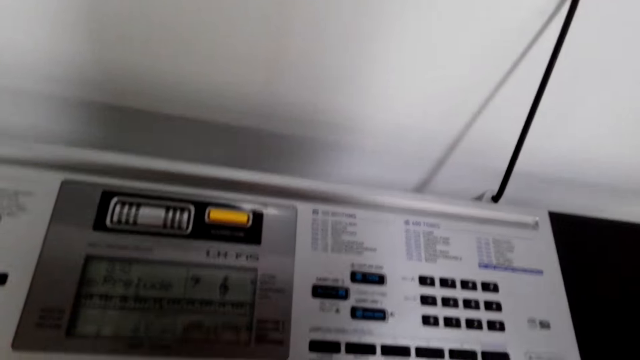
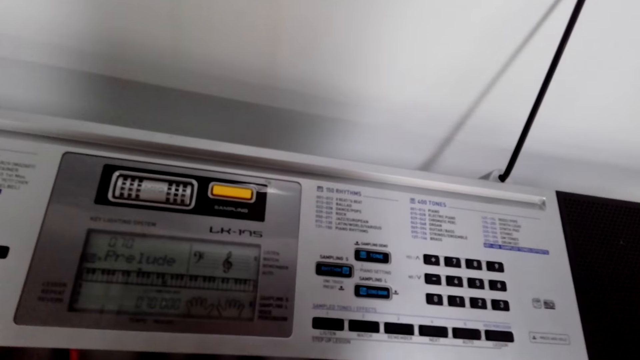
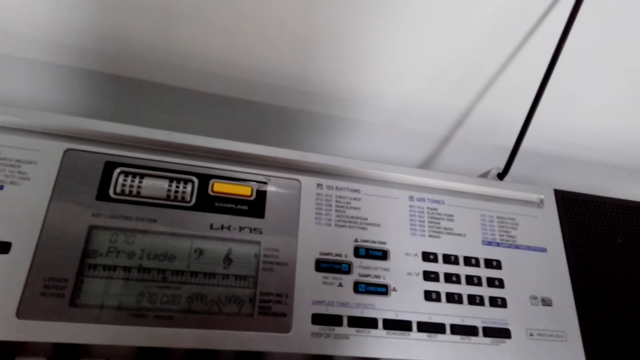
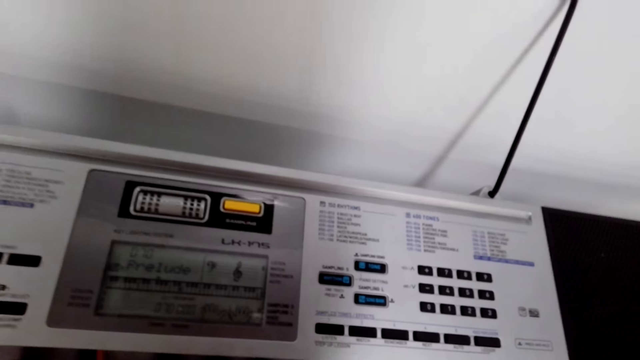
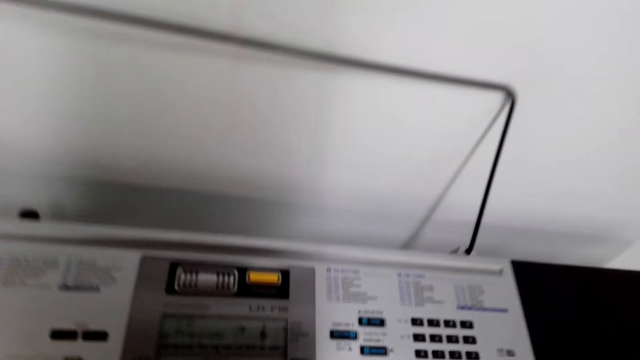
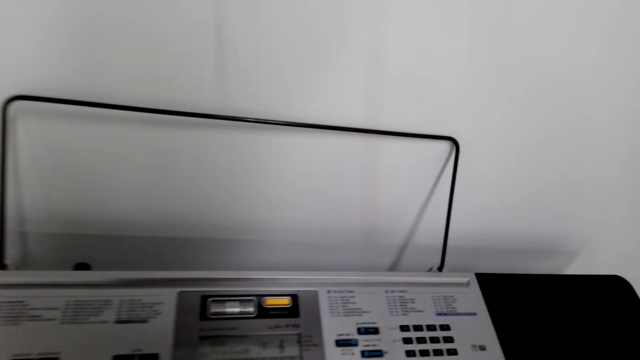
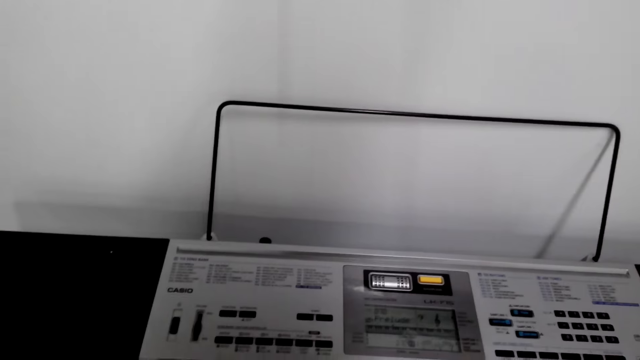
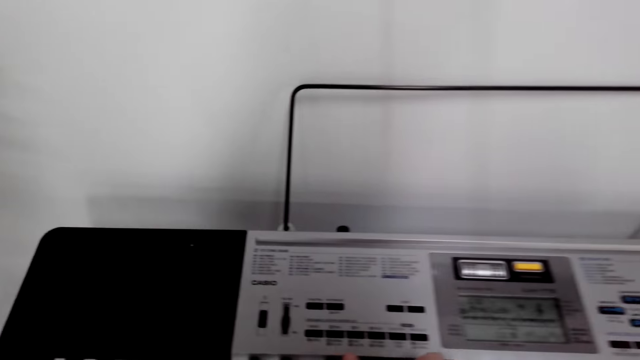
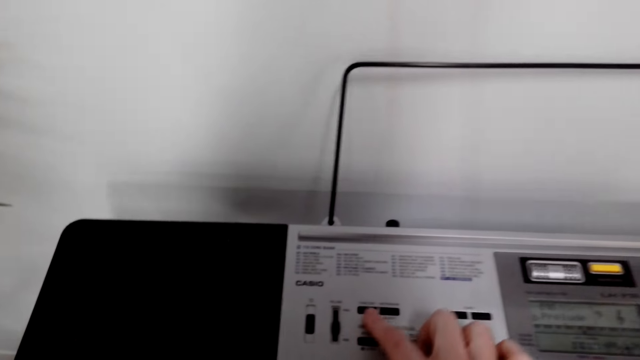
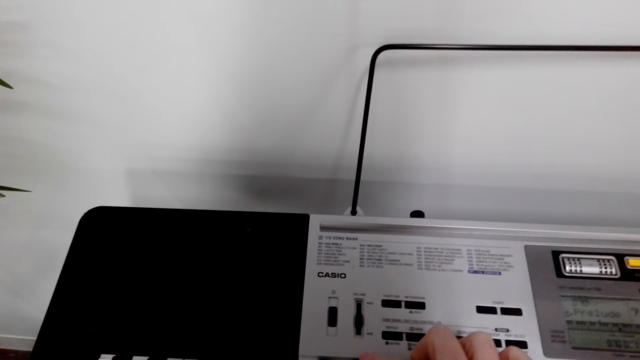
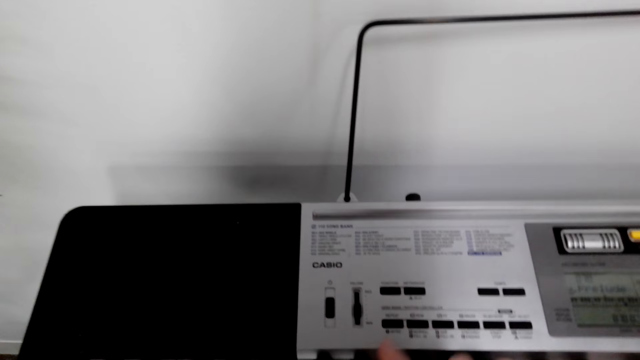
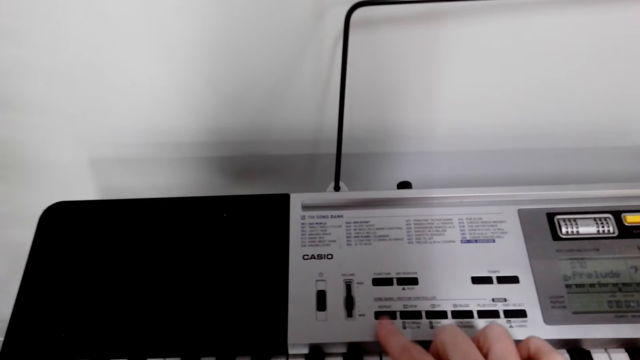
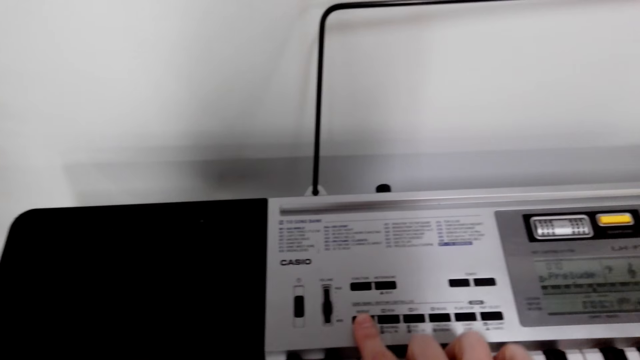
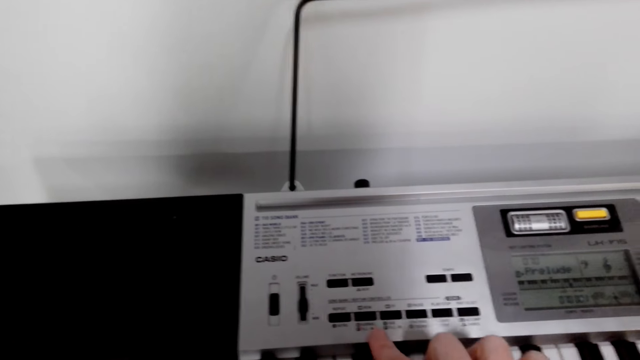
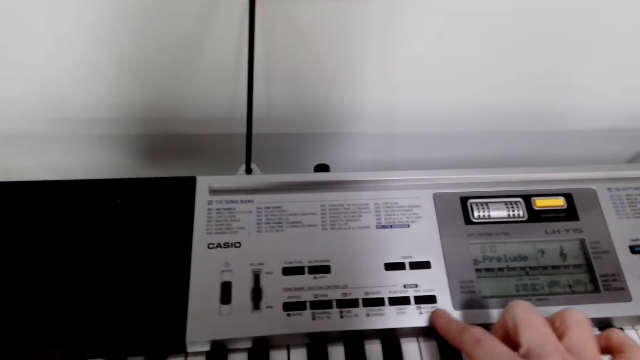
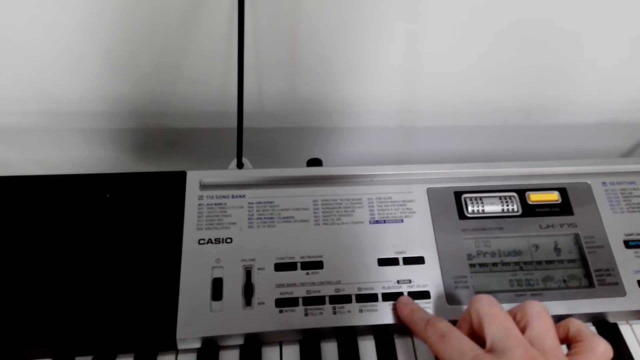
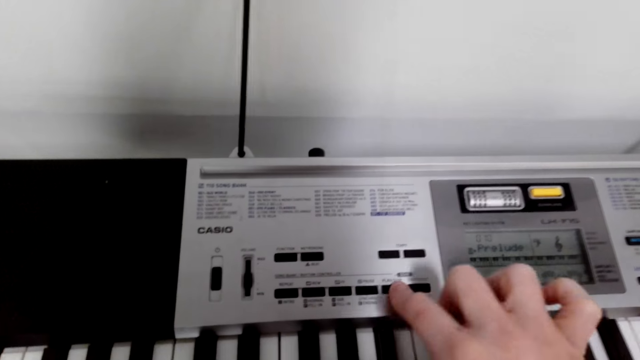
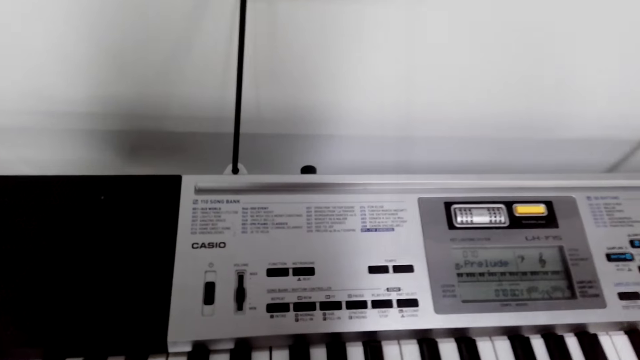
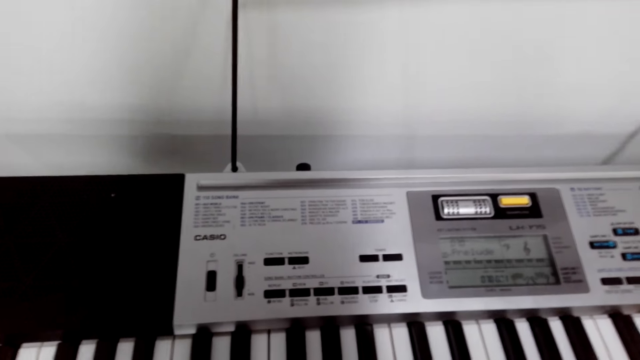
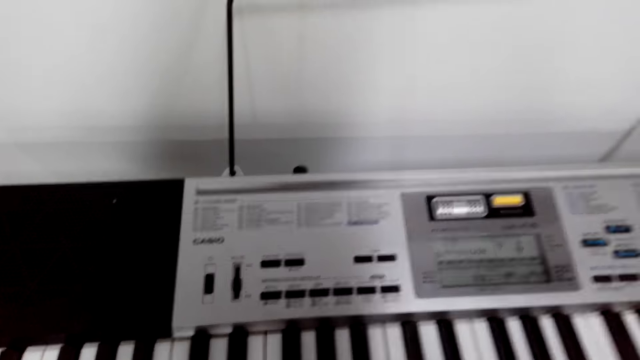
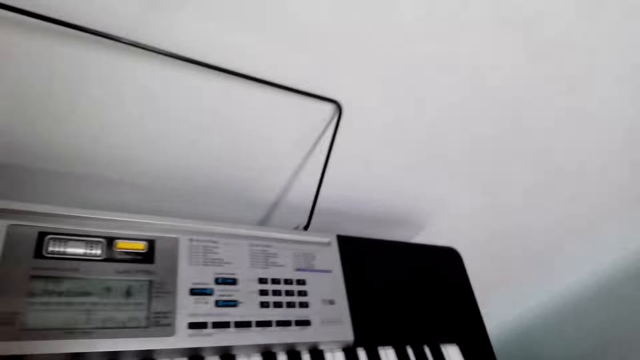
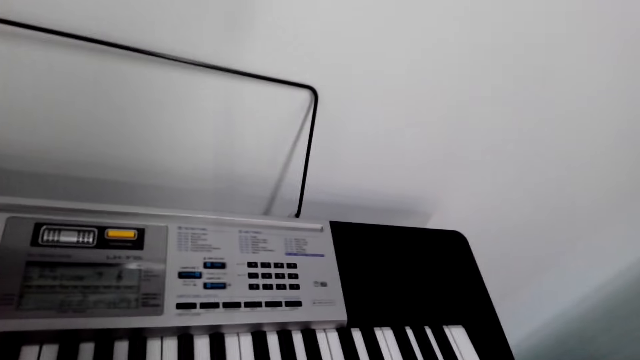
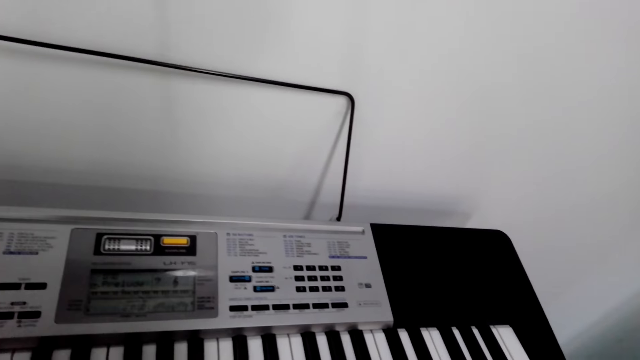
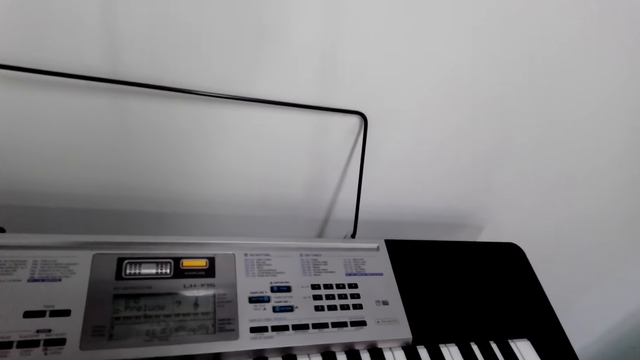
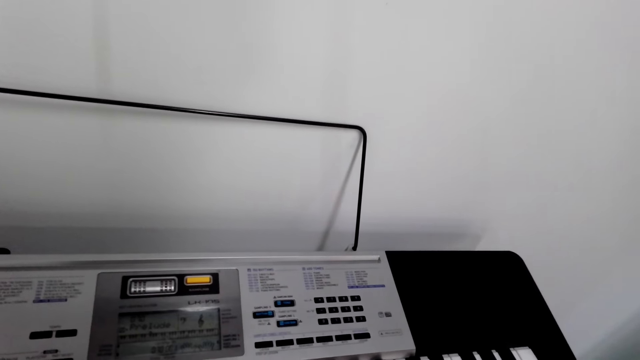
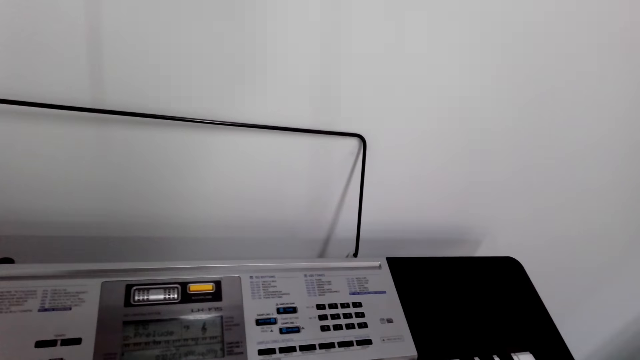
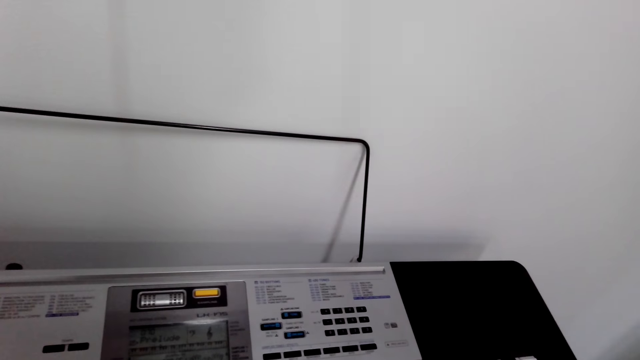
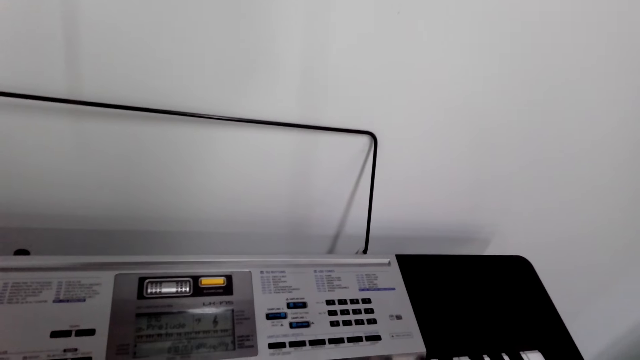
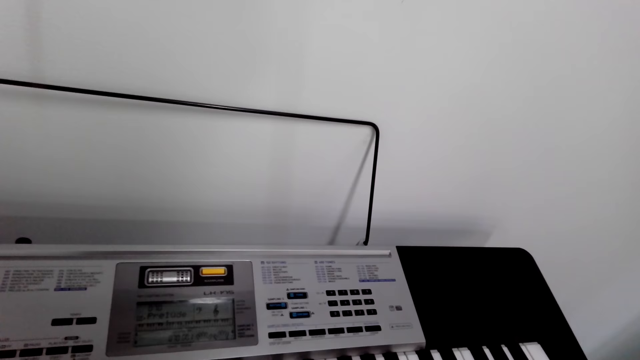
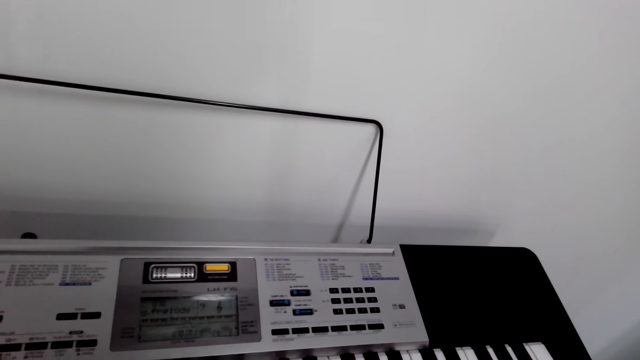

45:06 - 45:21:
The camera wearer plays the piano. They press the piano. They play the piano.

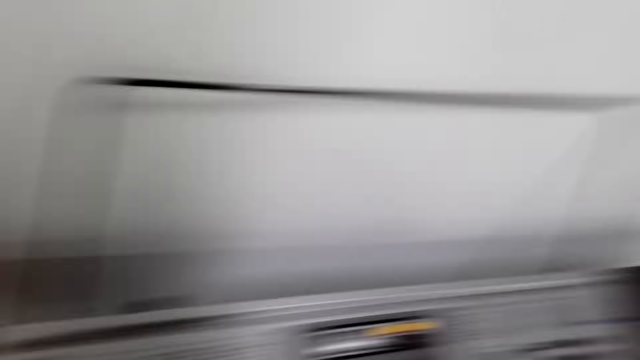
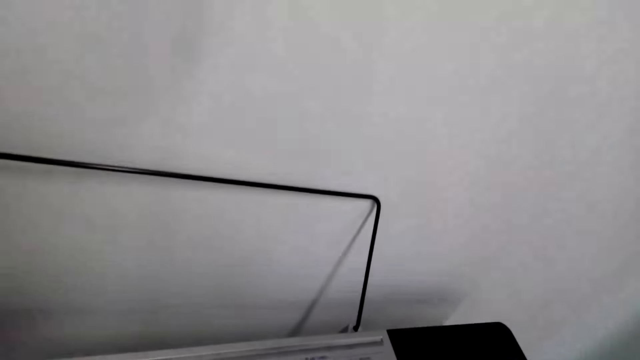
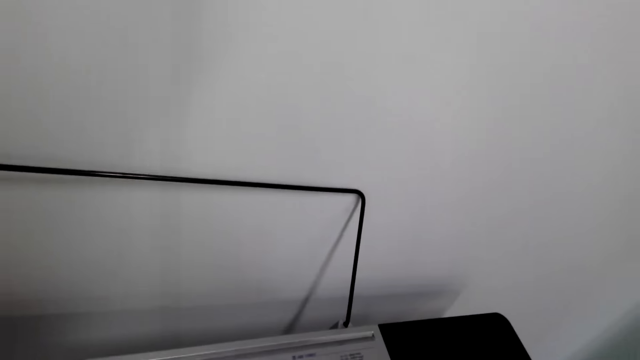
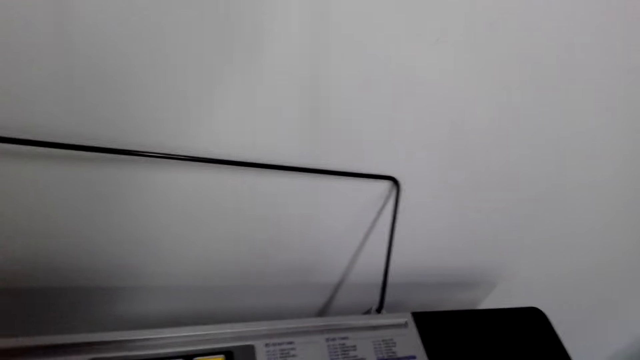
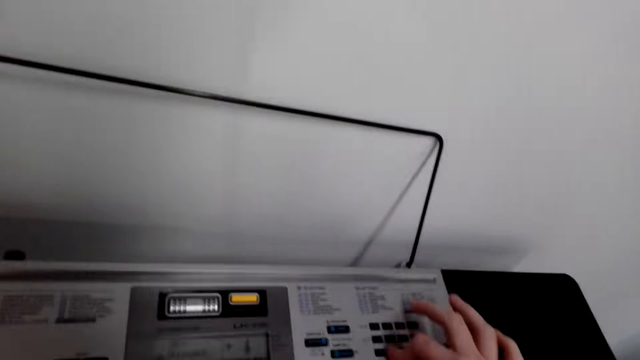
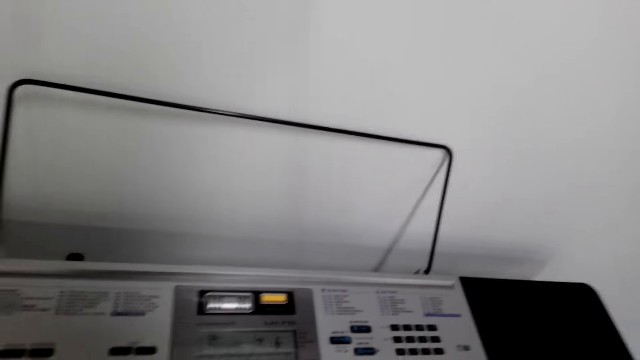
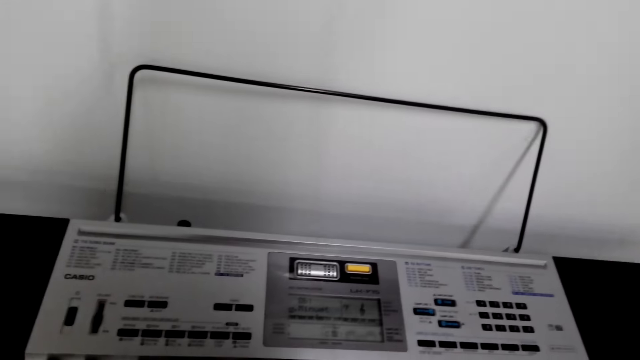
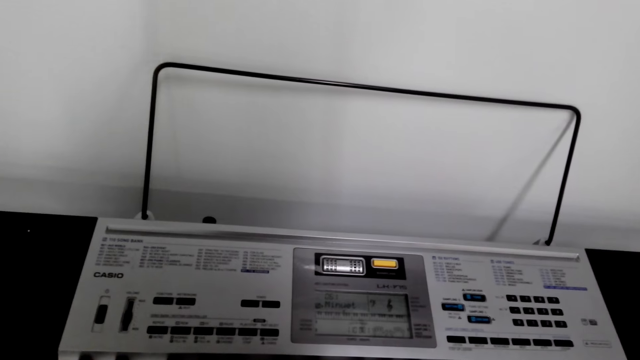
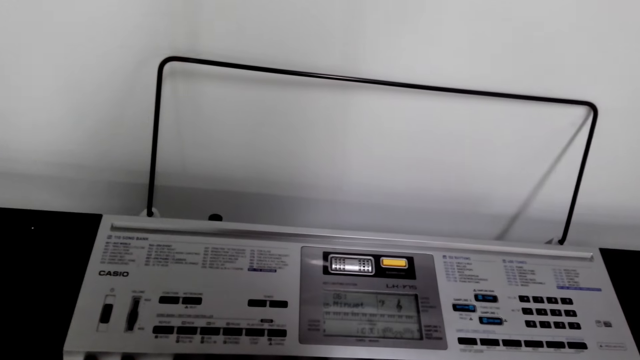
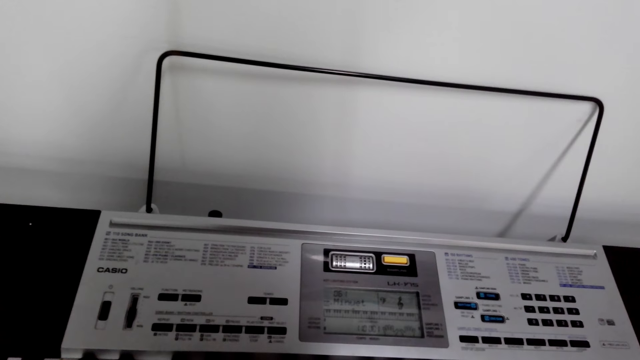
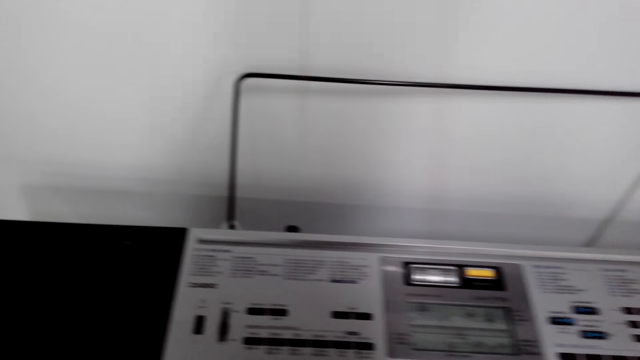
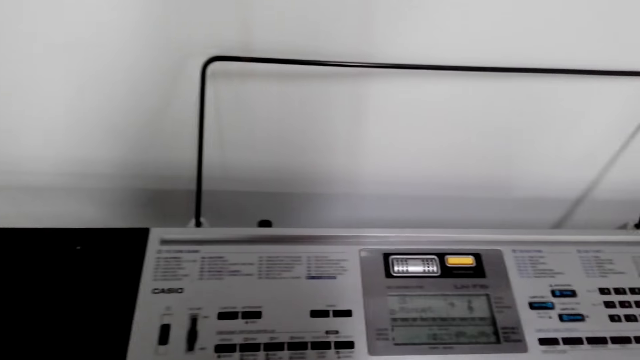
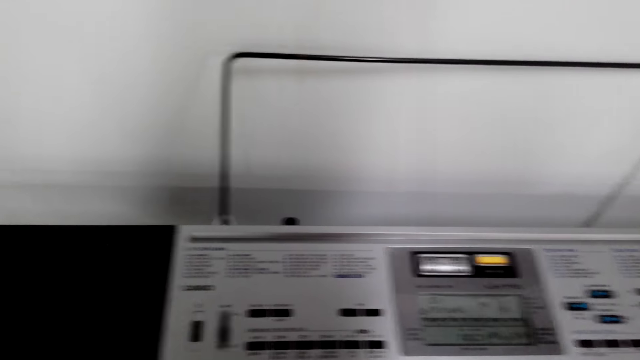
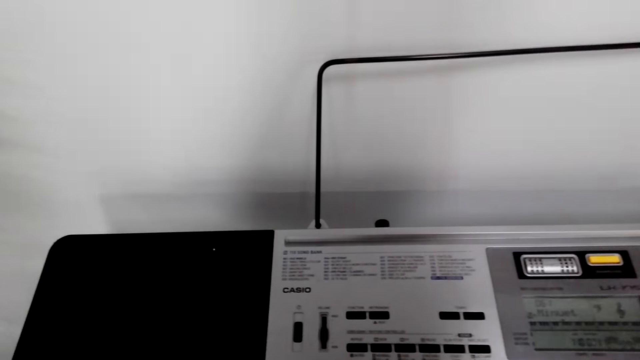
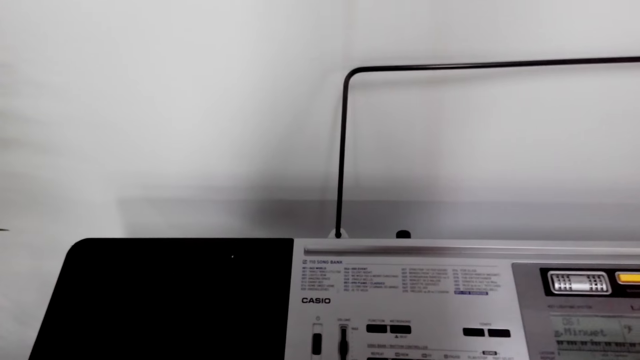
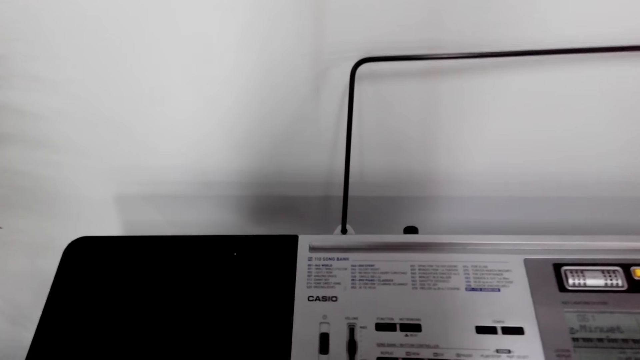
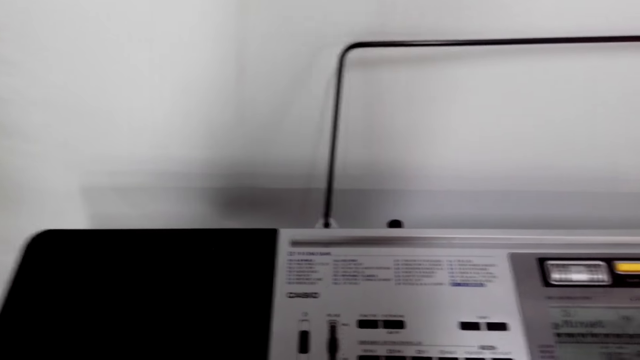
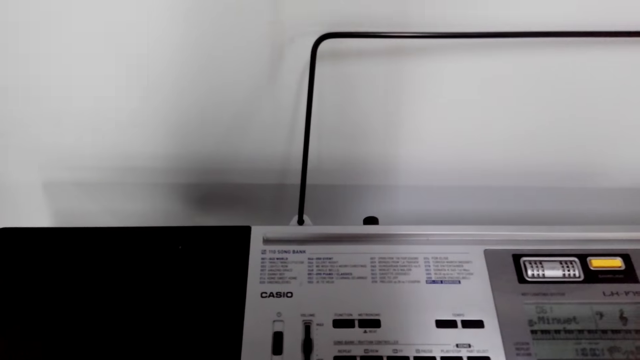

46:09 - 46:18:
The camera wearer stops playing the piano for a while. They look at the piano.
